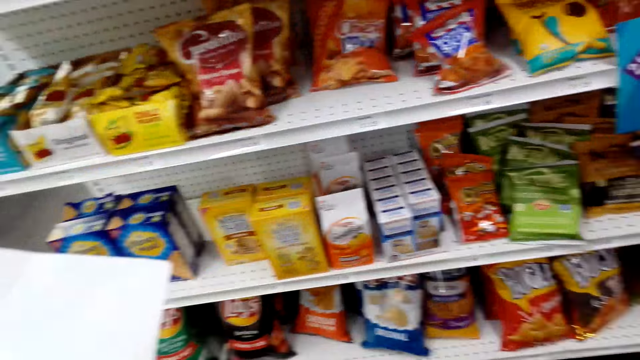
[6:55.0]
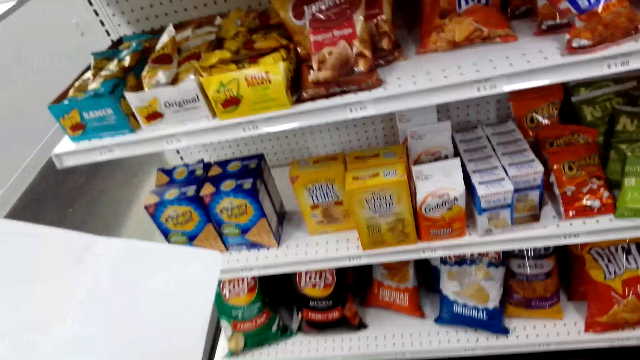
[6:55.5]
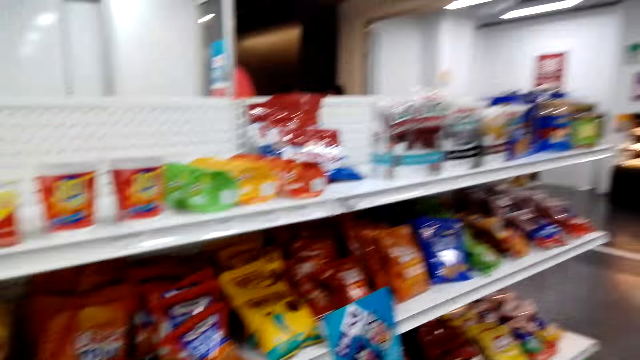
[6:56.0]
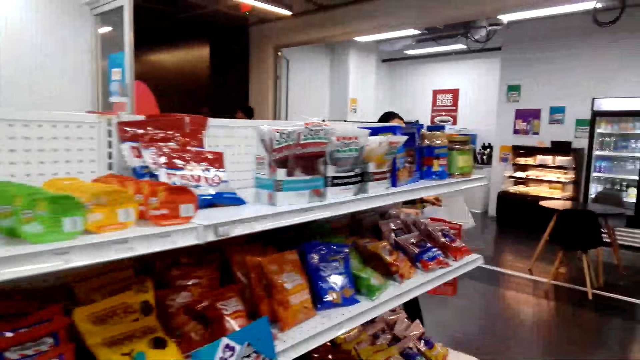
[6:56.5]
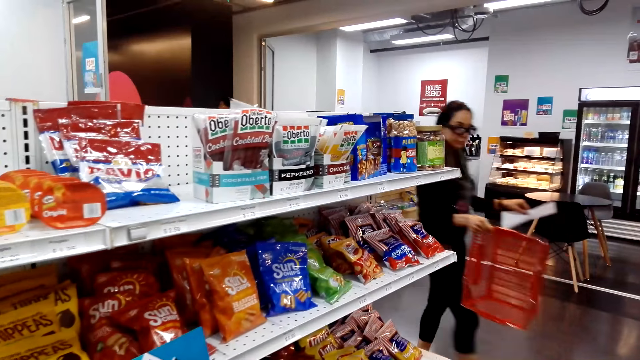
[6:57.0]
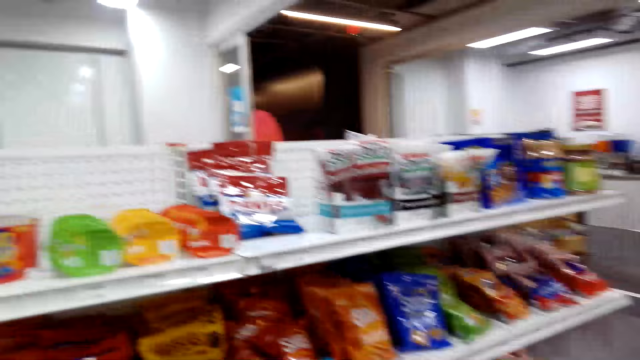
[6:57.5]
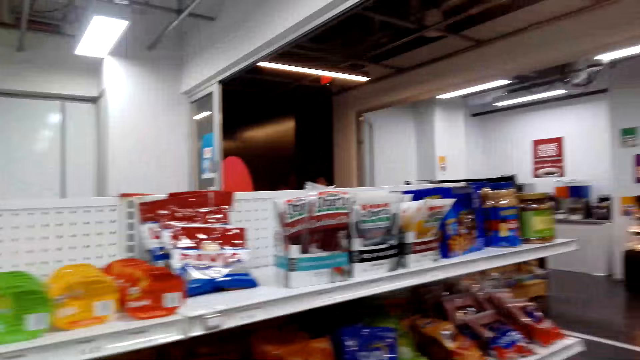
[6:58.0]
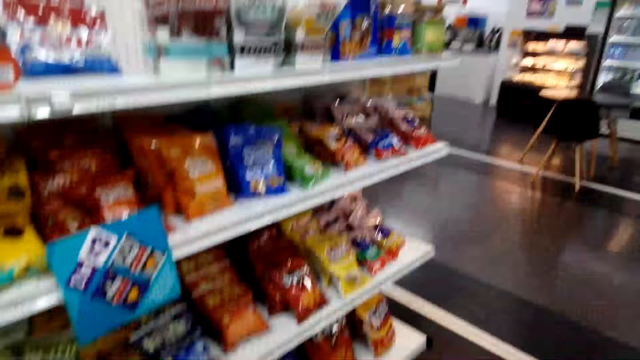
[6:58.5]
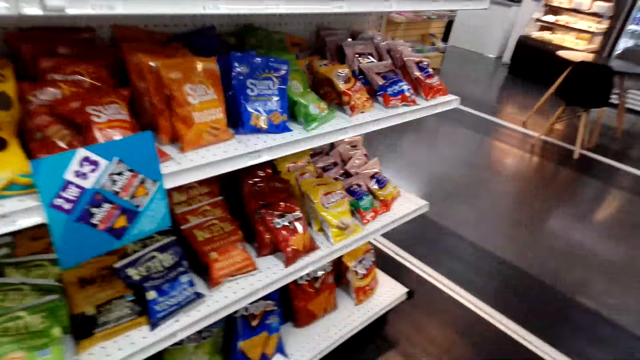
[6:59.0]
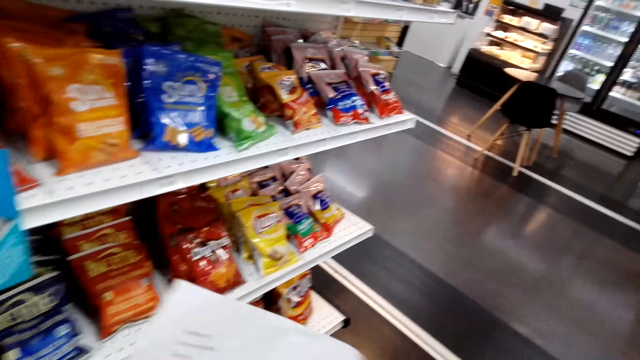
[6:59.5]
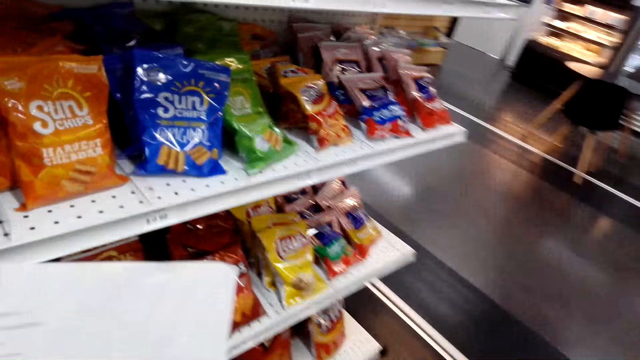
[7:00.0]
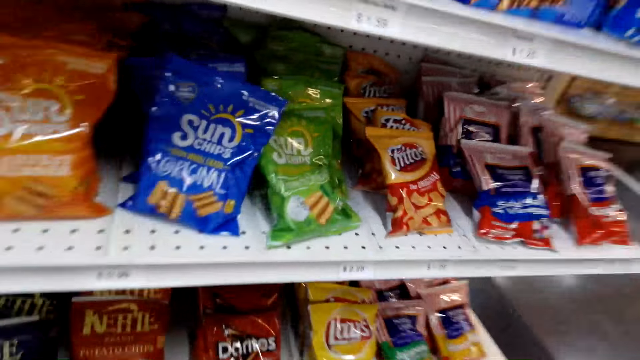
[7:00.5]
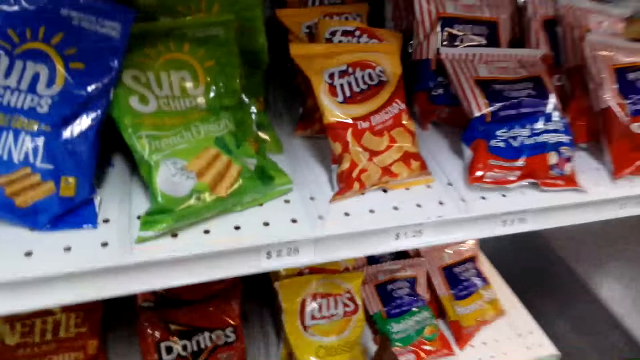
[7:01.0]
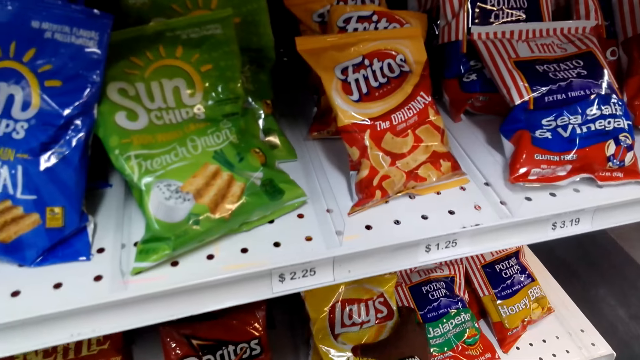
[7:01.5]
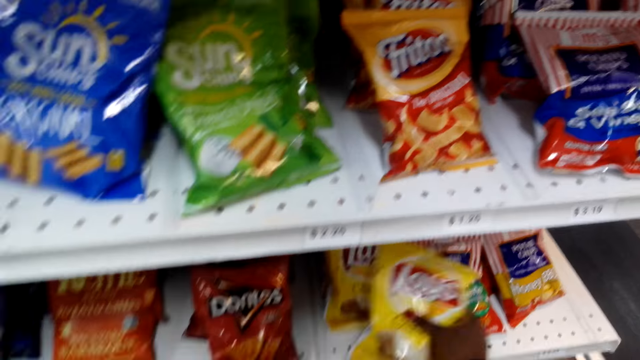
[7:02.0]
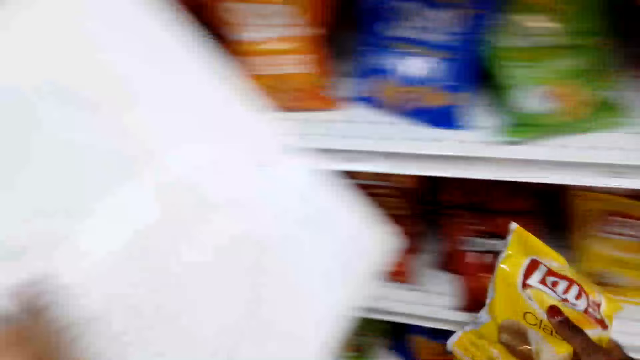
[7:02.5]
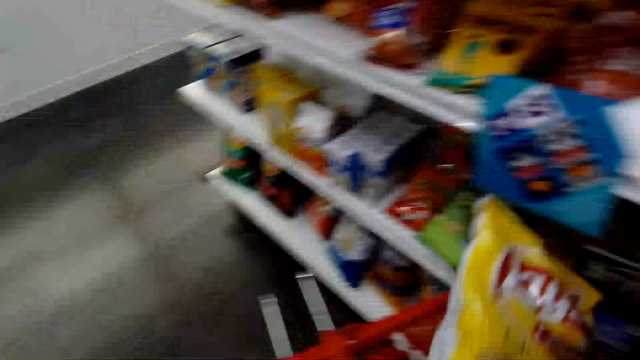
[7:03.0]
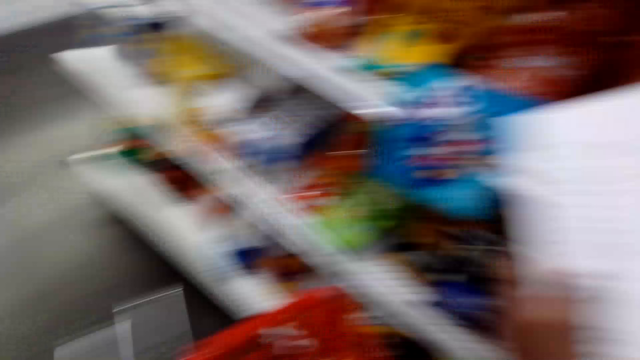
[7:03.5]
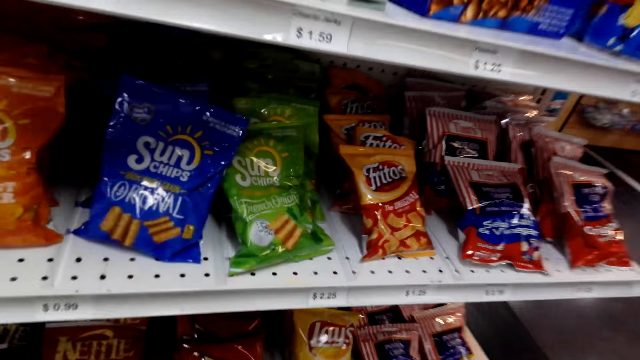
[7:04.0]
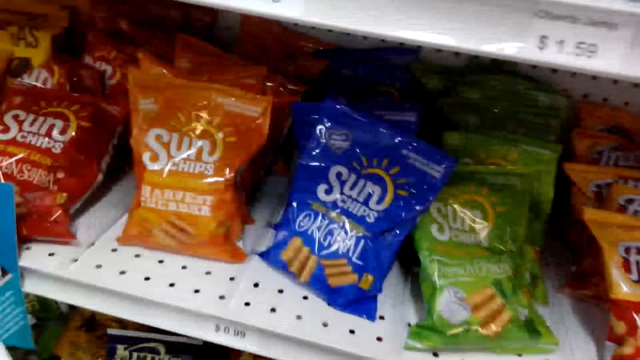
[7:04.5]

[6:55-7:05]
A lady moves around. The camera wearer lifts a paper. They look around. They pick up the Lays snack and put the snack in the shopping basket.

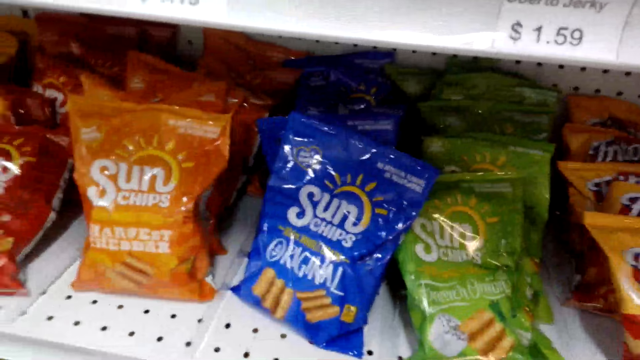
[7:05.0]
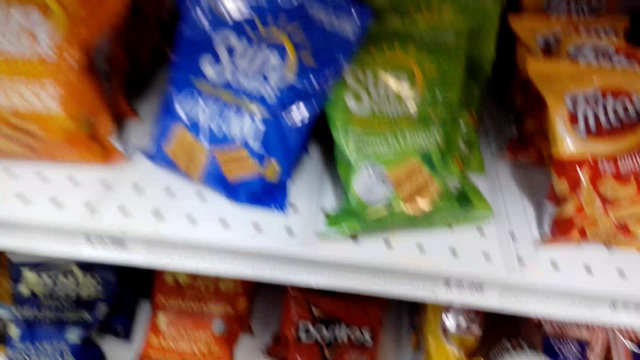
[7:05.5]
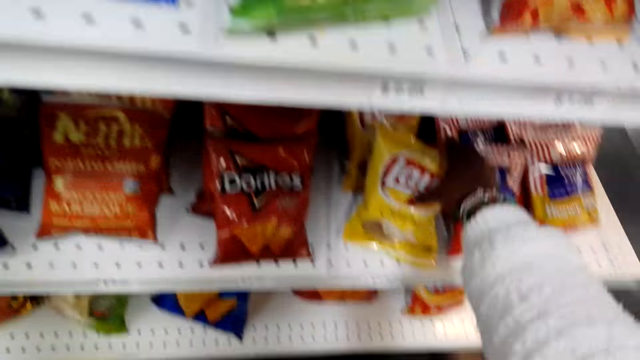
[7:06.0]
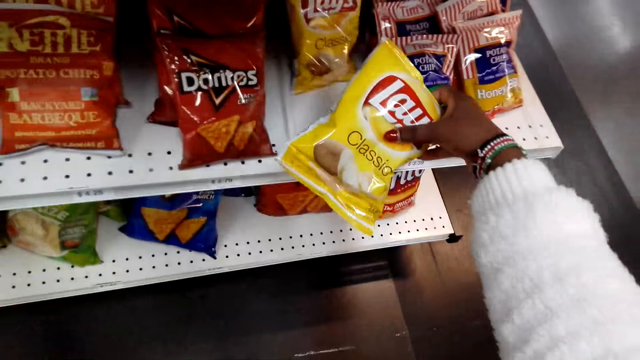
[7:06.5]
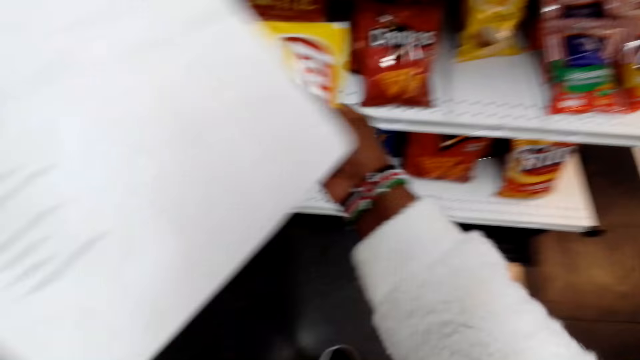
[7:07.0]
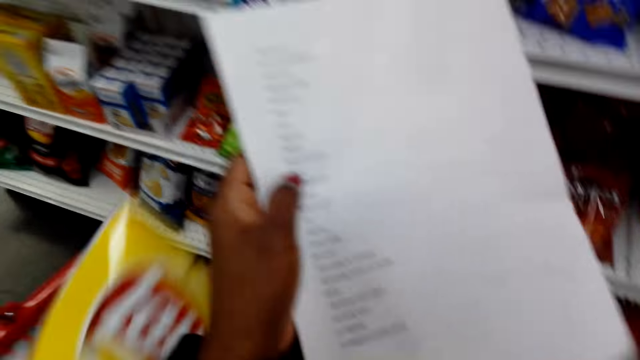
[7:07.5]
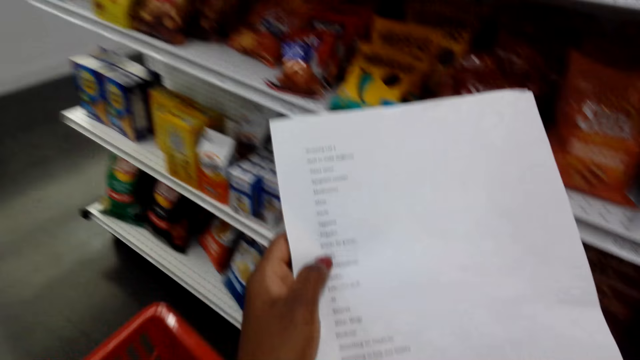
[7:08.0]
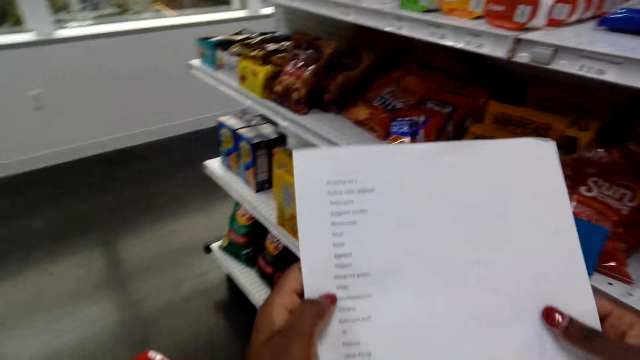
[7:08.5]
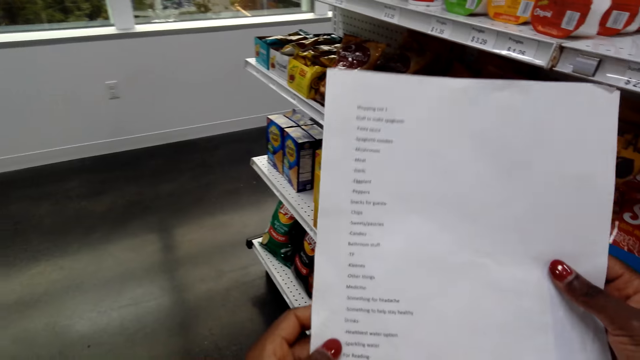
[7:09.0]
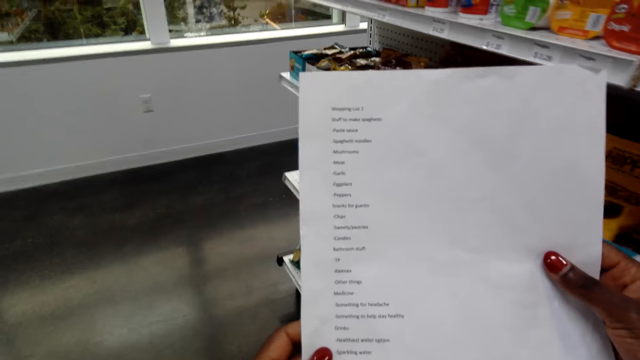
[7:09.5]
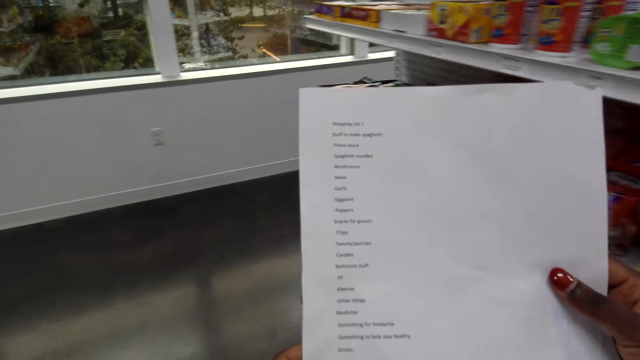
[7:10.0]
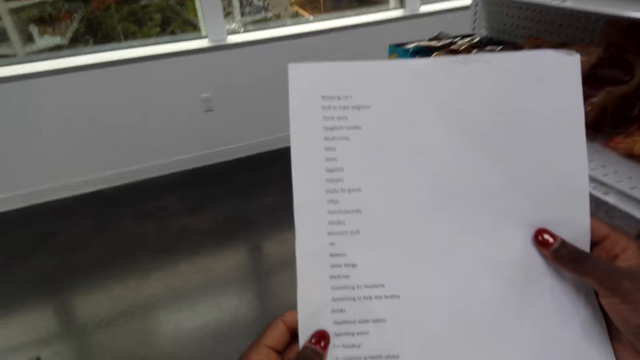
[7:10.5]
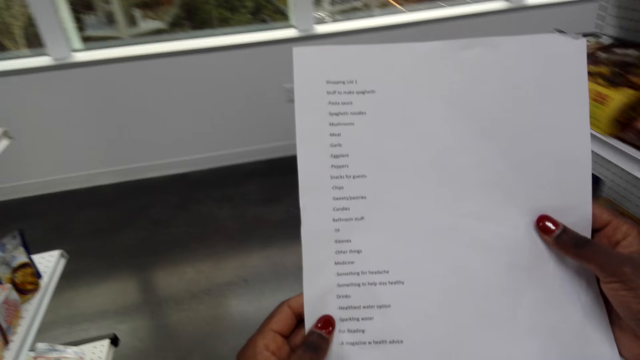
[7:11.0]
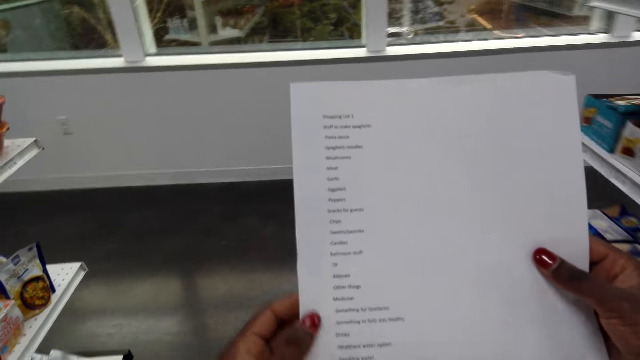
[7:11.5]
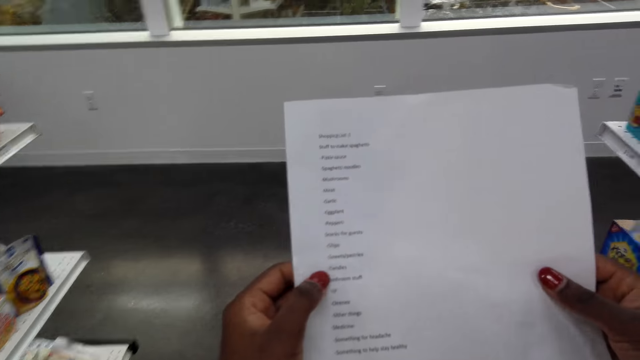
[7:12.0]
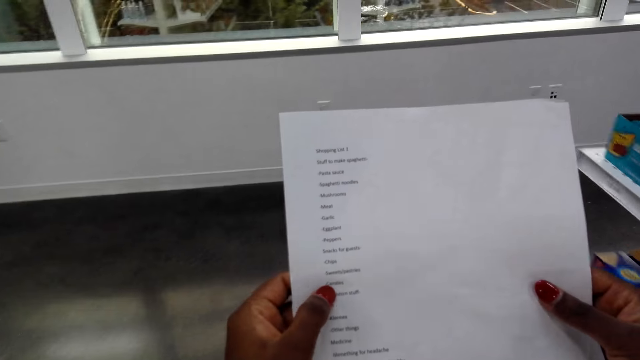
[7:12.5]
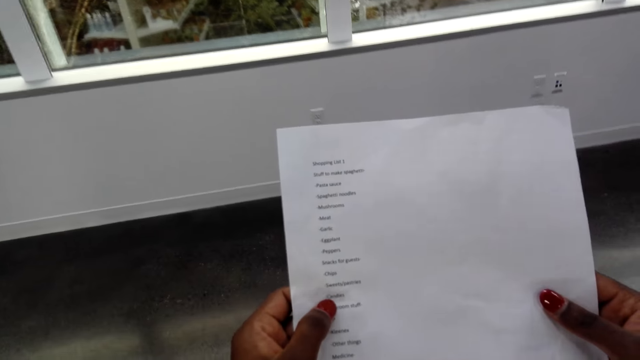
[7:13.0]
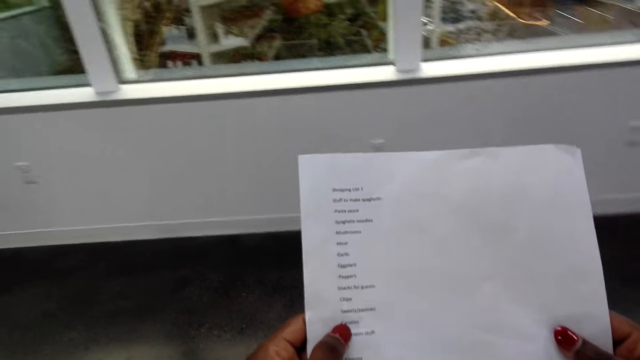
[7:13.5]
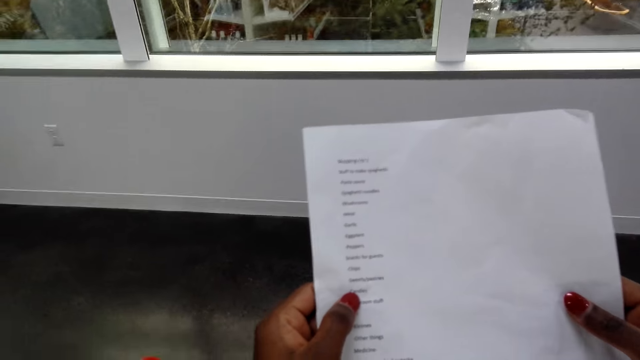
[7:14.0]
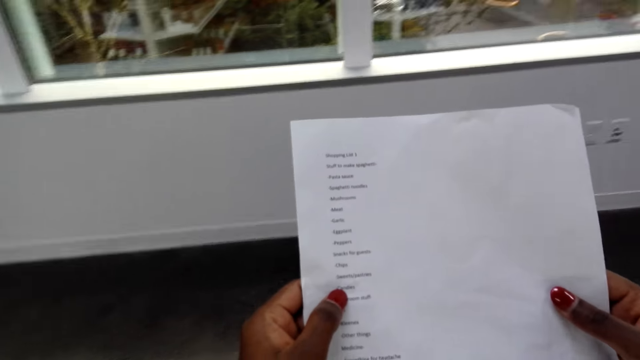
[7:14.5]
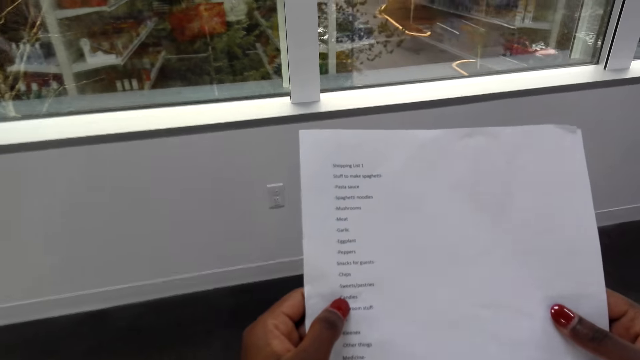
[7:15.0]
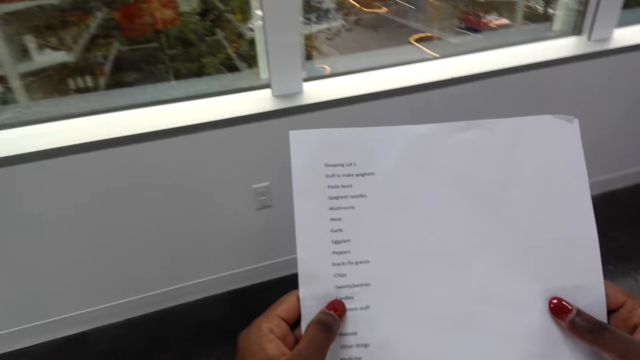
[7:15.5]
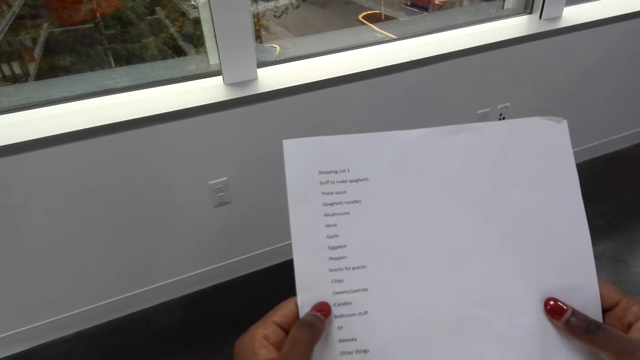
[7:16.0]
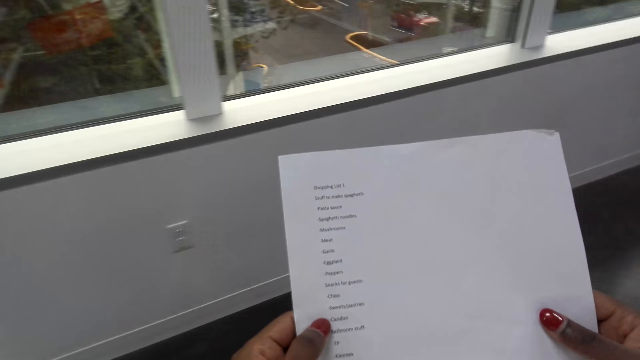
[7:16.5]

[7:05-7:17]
The camera wearer looks around. They hold the snack and pick up the Lays. They put the snack in the shopping basket, look at the shopping list or paper, walk around the supermarket, look at the paper, and move around.
